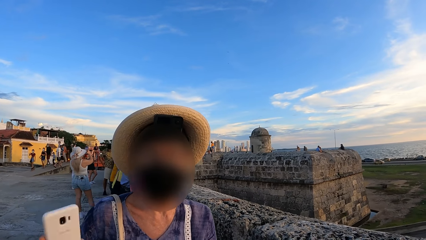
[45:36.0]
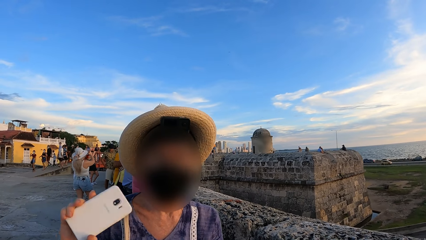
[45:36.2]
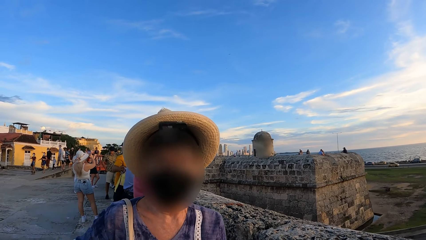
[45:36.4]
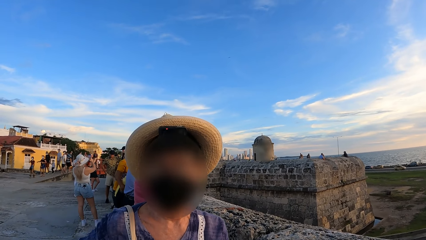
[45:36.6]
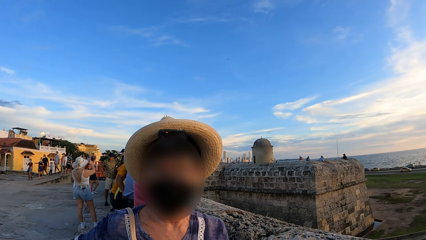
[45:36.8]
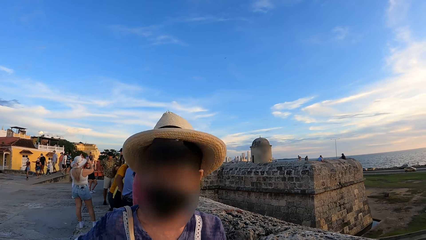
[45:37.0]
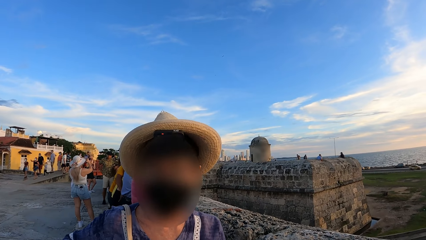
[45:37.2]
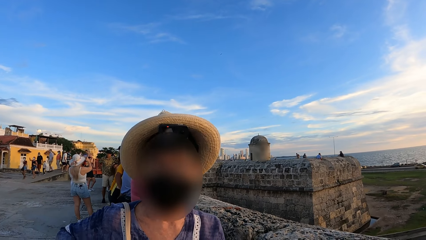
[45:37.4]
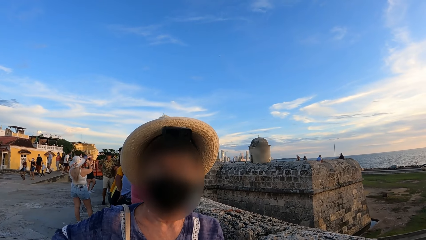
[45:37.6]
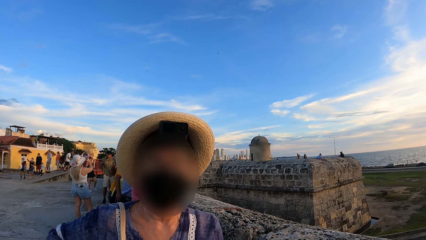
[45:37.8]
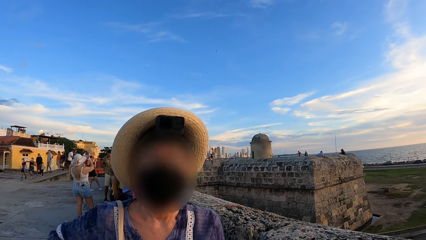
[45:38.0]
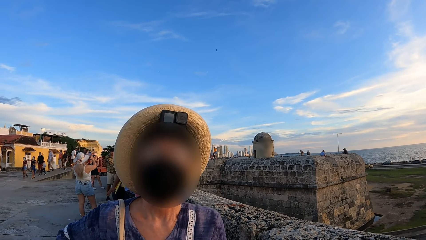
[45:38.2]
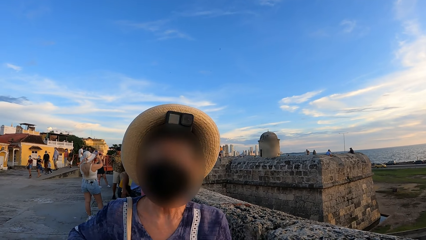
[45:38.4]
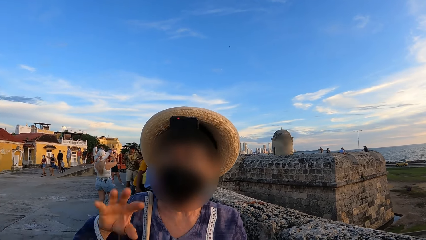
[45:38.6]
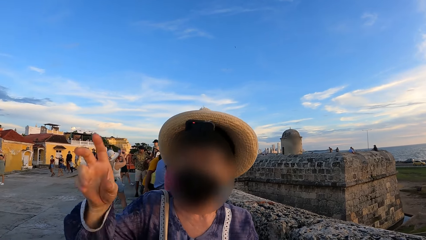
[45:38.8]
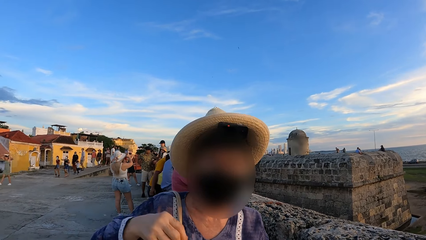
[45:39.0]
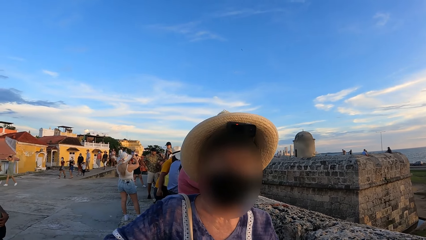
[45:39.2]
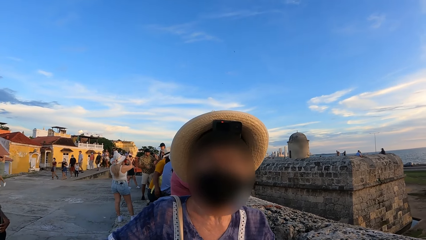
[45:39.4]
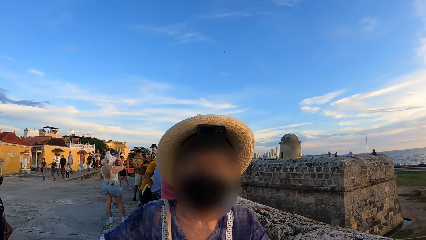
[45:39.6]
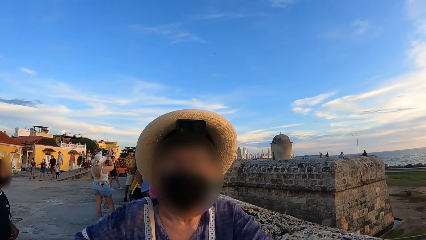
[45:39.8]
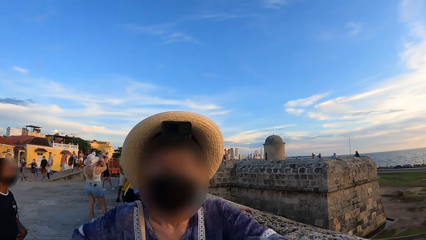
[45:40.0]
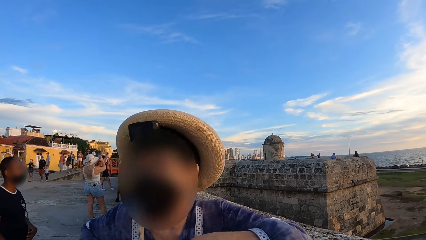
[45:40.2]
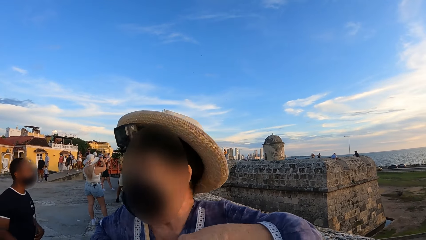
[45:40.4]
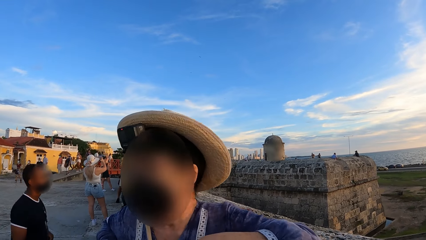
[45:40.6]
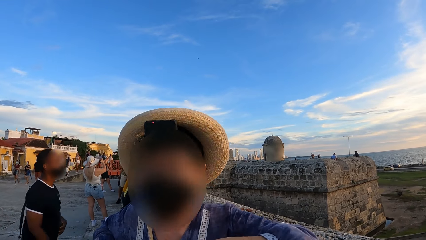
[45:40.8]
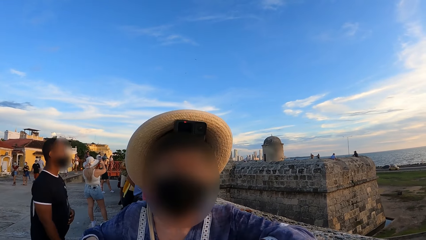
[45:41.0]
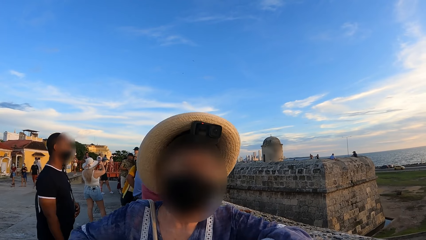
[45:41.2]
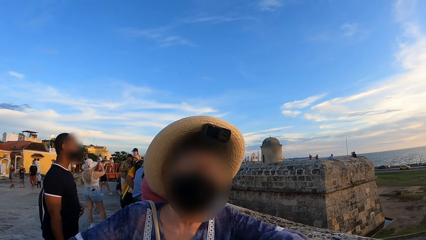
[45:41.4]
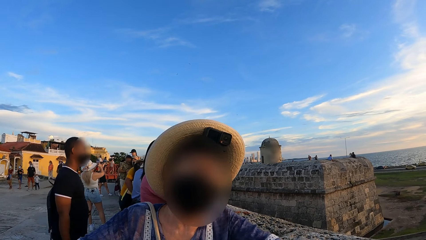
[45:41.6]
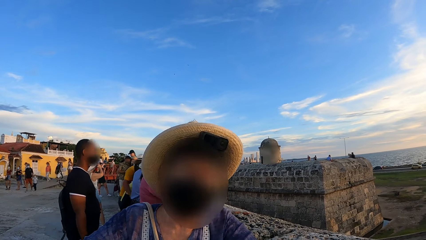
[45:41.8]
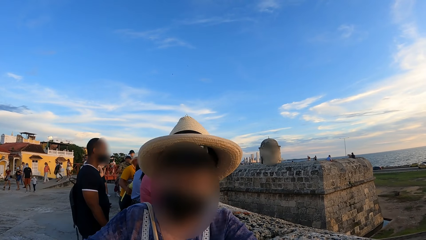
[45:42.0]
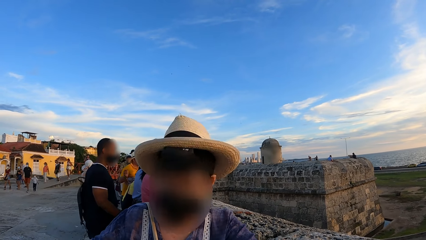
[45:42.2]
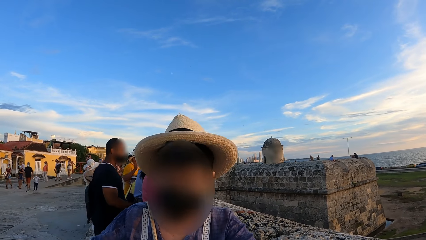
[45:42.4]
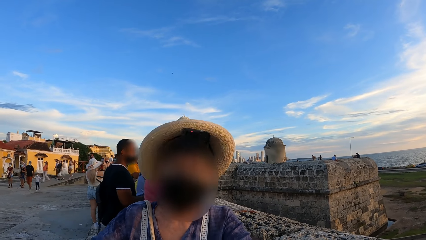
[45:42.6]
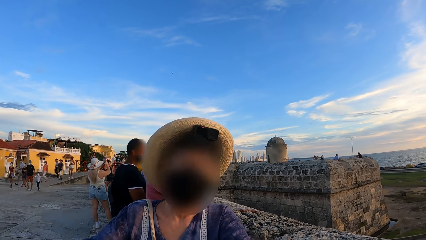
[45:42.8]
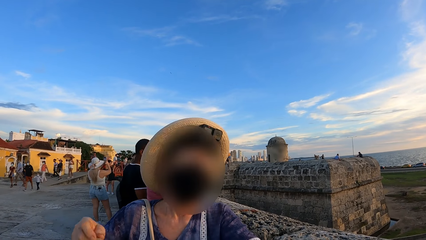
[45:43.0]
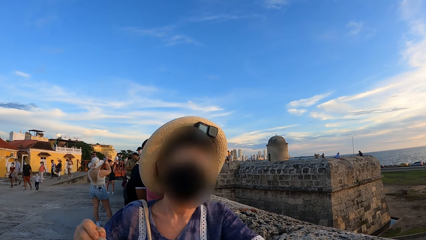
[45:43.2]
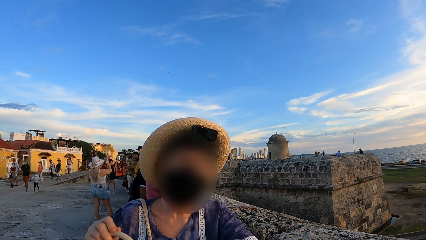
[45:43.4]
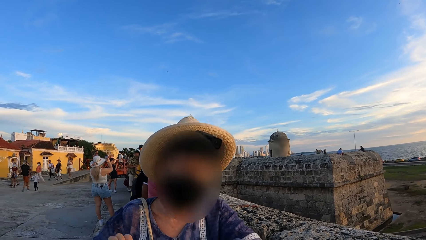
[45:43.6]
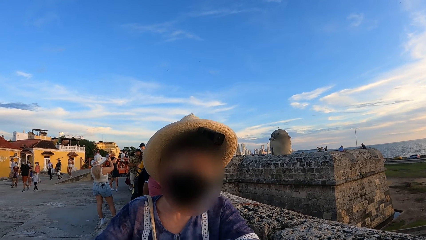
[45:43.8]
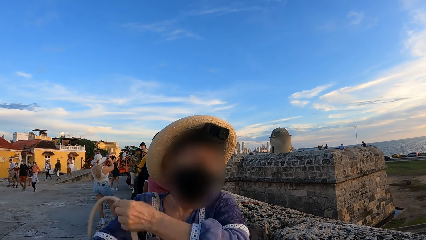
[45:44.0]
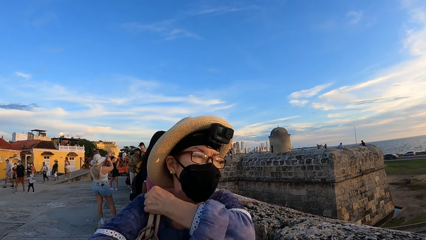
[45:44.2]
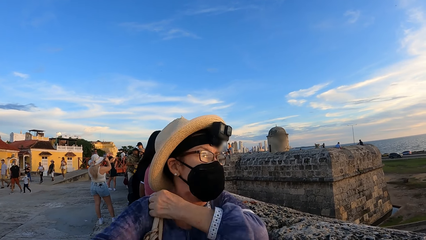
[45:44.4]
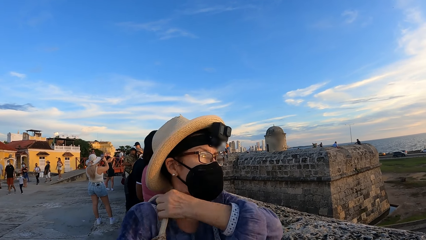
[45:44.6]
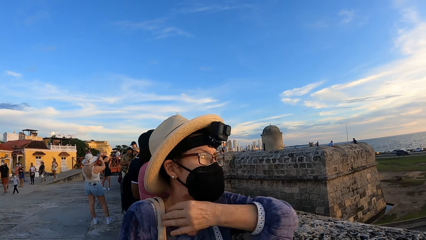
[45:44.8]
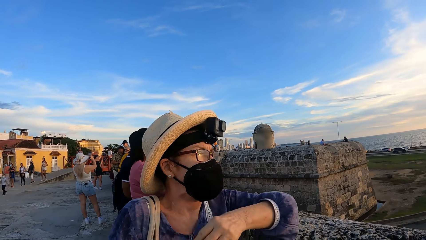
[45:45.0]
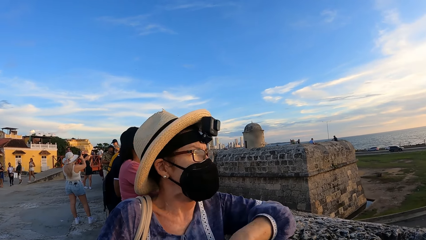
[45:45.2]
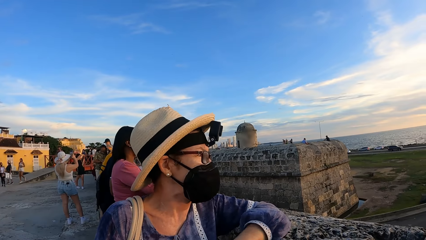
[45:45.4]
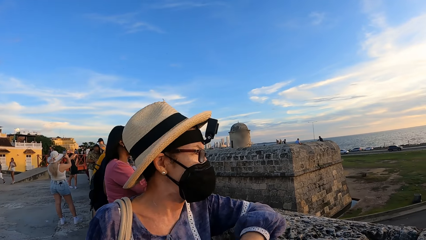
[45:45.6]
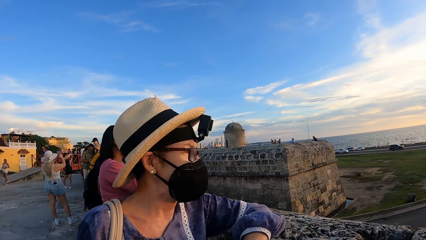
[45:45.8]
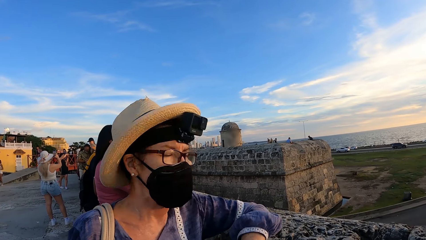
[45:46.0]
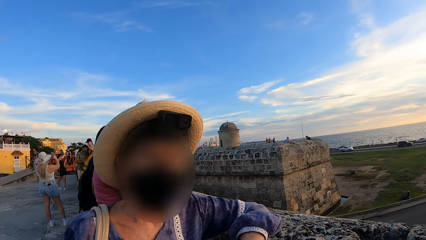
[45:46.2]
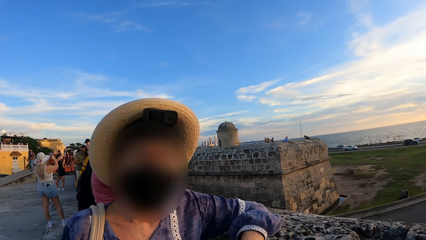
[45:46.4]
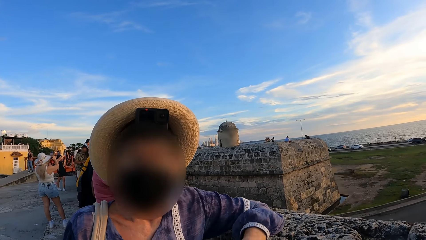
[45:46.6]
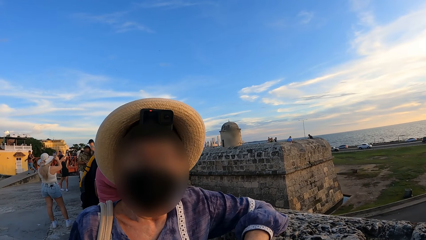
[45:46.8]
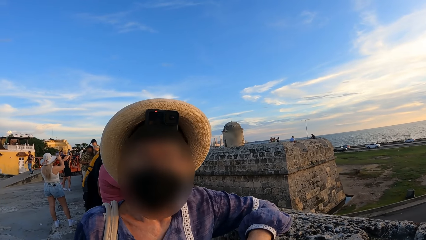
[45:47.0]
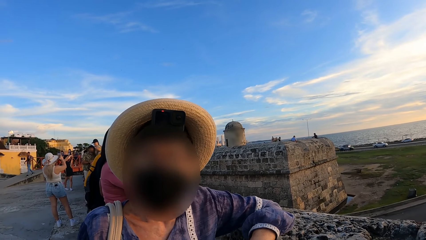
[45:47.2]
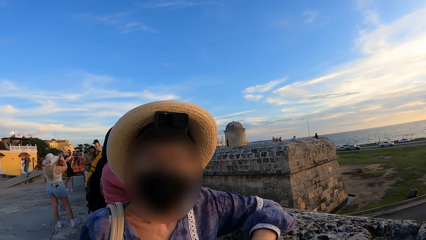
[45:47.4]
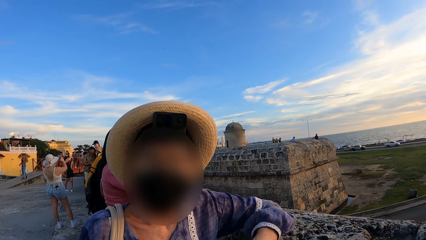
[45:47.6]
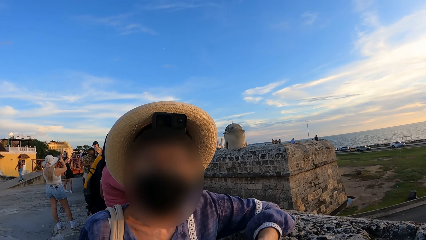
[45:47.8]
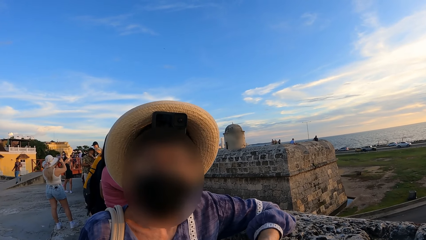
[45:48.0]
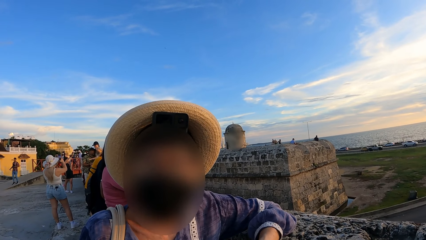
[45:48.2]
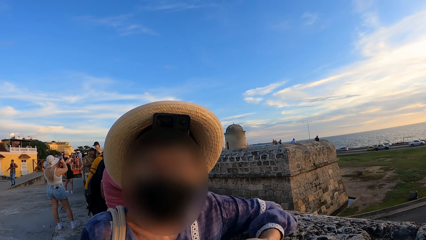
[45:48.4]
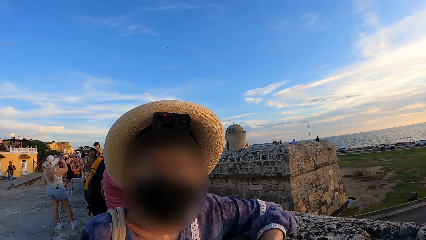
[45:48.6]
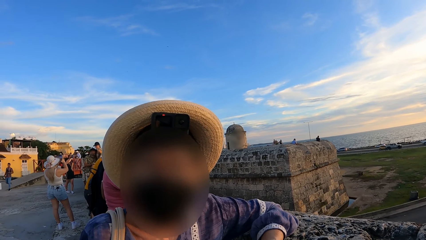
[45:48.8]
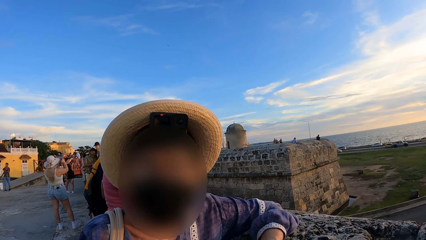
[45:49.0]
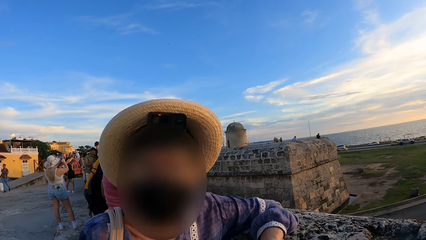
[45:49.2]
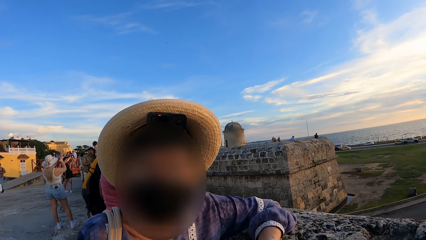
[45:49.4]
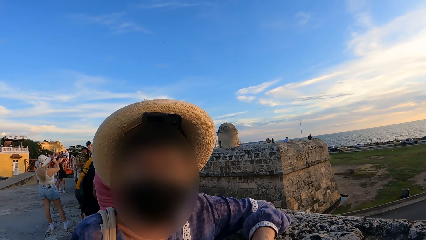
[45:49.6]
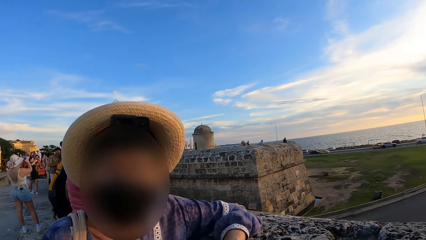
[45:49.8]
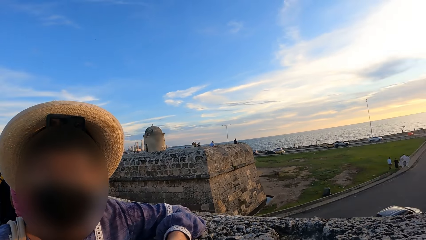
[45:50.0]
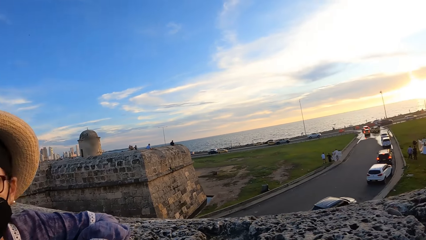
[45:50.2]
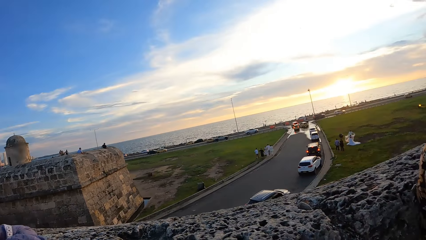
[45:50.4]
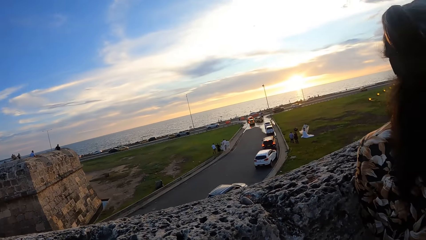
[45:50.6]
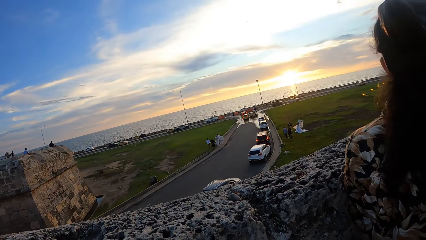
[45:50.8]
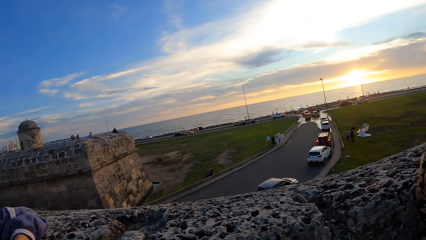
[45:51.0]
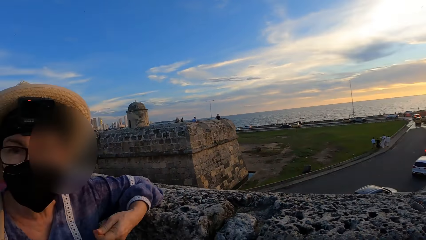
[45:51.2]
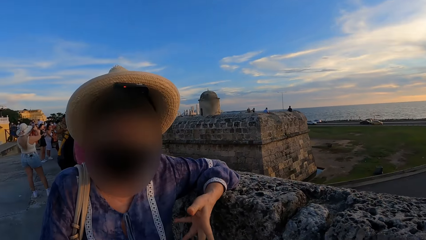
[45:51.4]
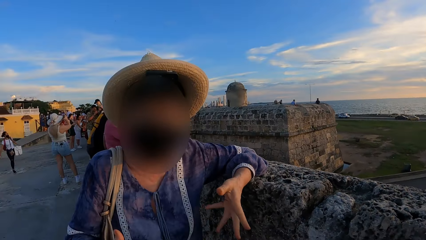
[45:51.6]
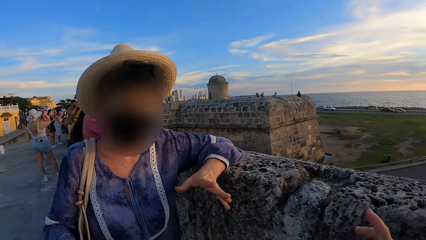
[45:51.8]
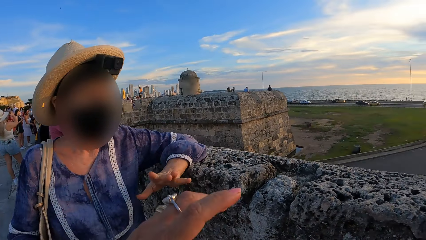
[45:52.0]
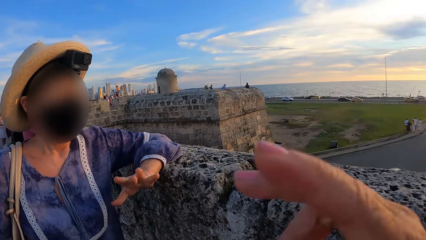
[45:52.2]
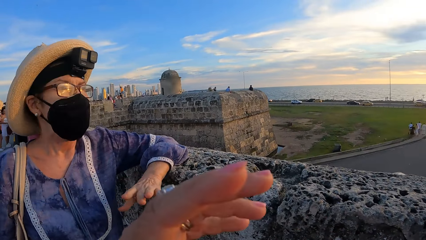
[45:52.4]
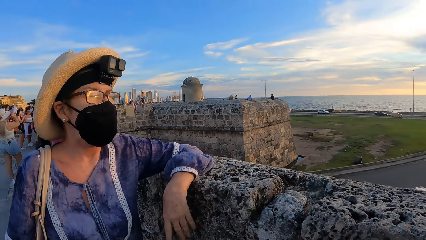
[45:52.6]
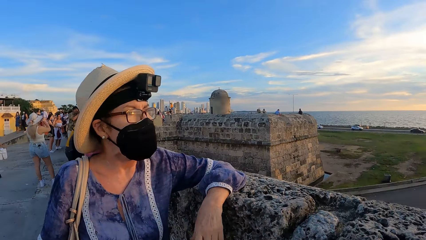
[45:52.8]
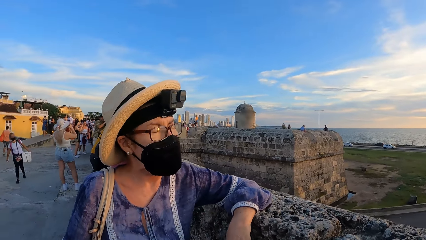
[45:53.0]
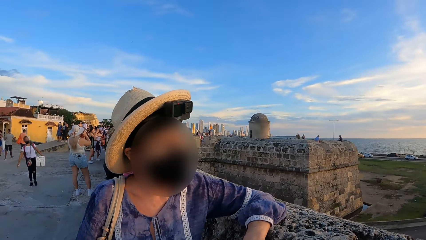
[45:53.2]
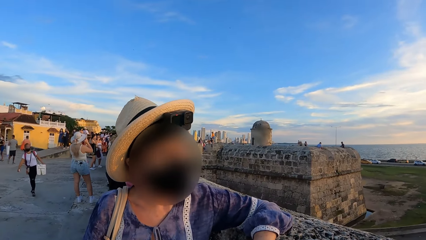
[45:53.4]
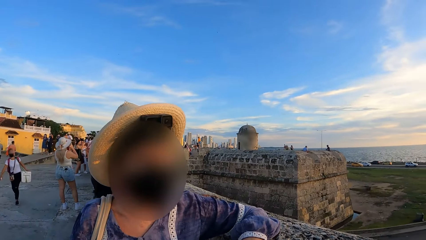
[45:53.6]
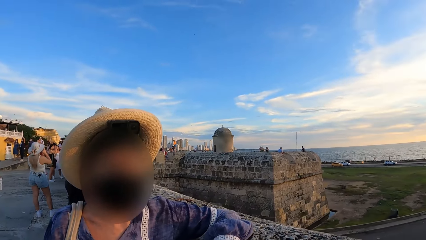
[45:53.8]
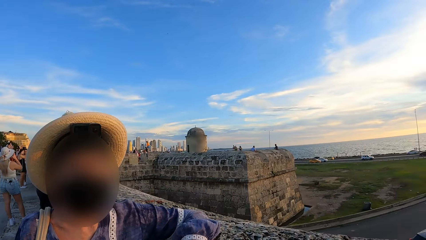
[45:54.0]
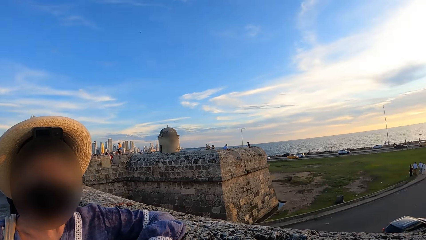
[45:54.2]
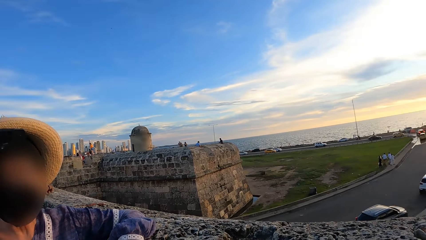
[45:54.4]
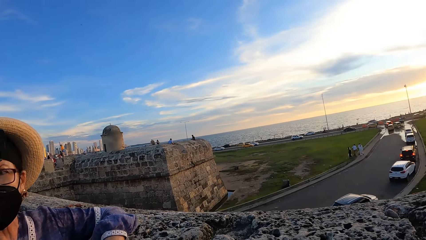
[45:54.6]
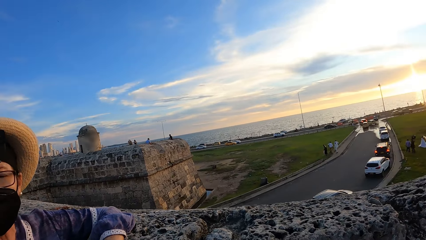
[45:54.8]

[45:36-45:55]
A person puts a bag strap on the shoulder. The camera wearer looks around. They gesture out.
